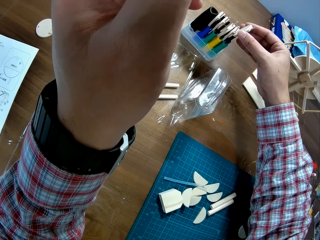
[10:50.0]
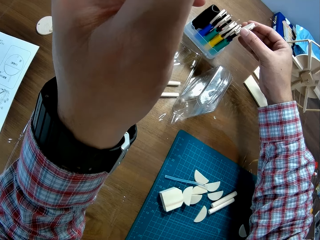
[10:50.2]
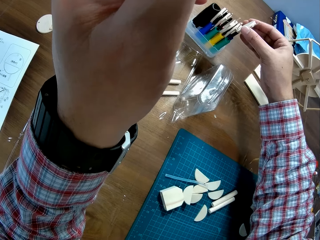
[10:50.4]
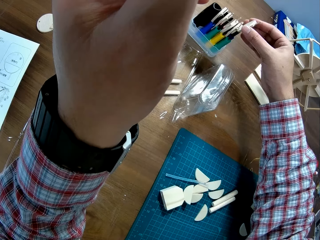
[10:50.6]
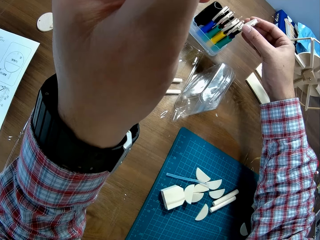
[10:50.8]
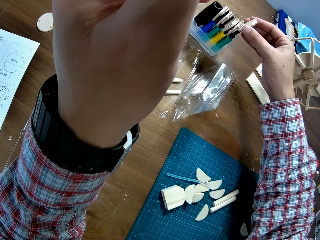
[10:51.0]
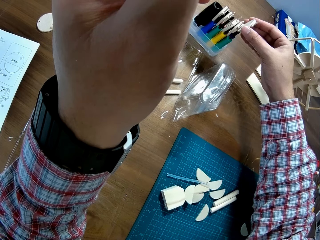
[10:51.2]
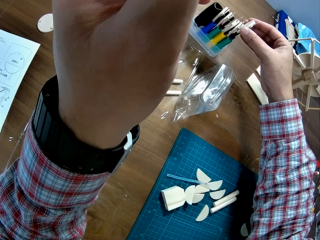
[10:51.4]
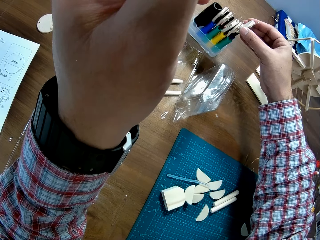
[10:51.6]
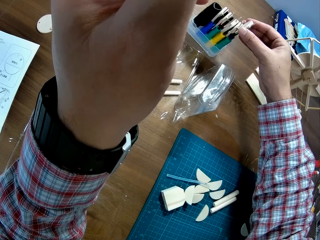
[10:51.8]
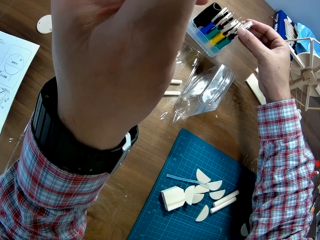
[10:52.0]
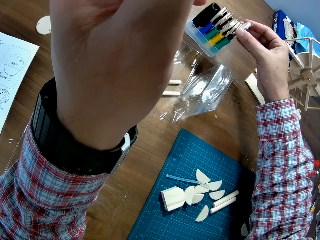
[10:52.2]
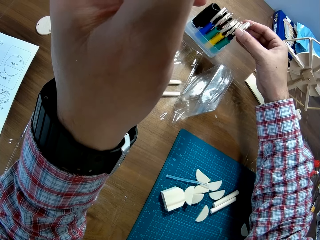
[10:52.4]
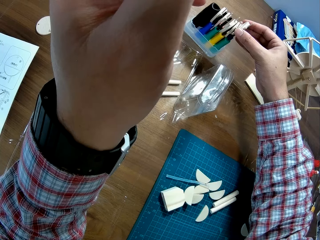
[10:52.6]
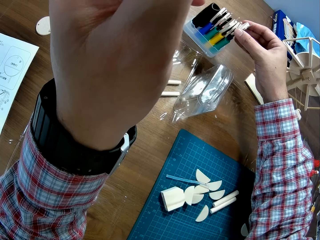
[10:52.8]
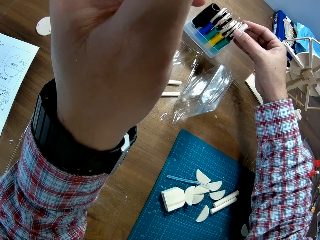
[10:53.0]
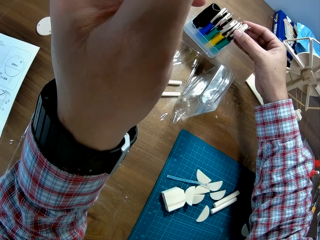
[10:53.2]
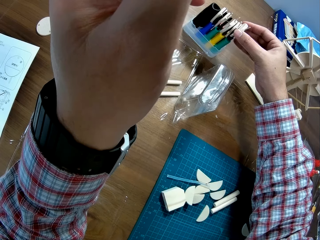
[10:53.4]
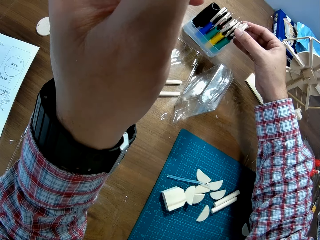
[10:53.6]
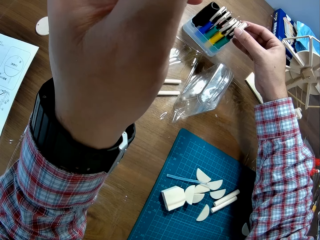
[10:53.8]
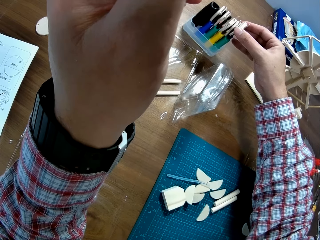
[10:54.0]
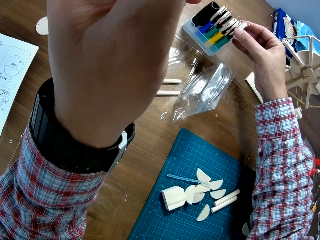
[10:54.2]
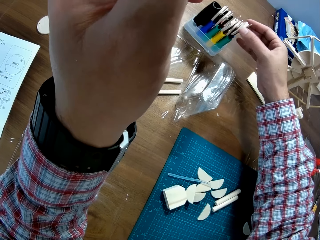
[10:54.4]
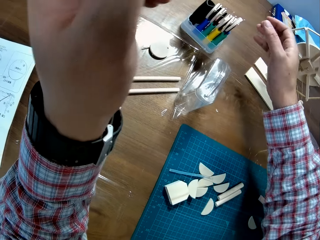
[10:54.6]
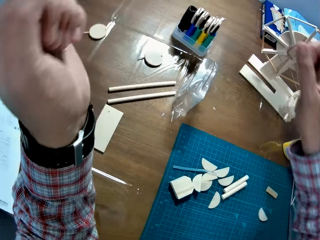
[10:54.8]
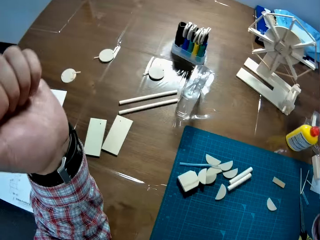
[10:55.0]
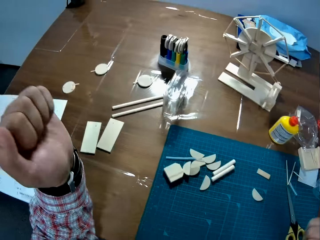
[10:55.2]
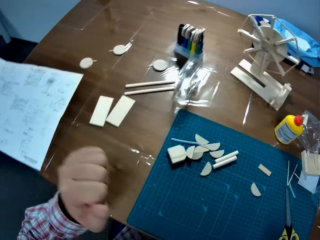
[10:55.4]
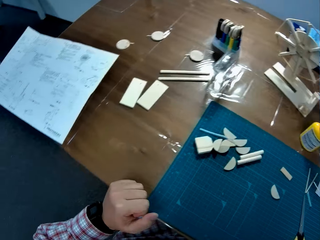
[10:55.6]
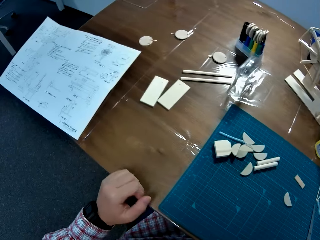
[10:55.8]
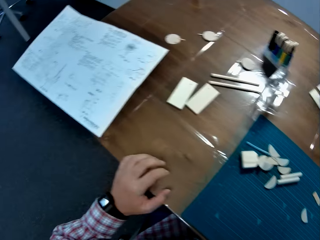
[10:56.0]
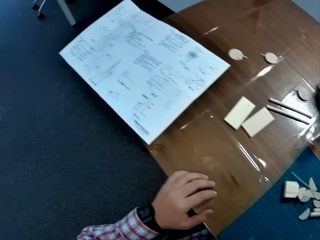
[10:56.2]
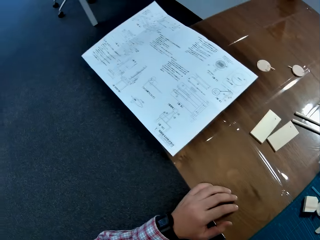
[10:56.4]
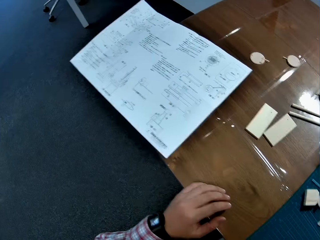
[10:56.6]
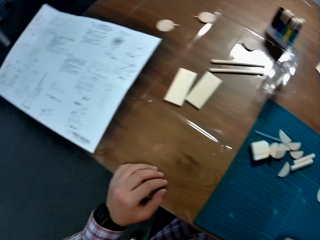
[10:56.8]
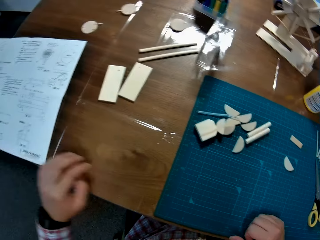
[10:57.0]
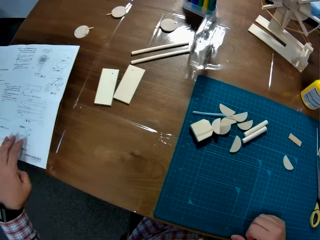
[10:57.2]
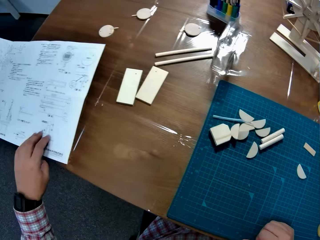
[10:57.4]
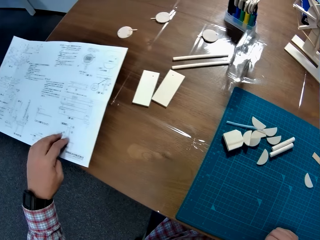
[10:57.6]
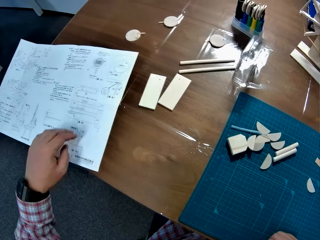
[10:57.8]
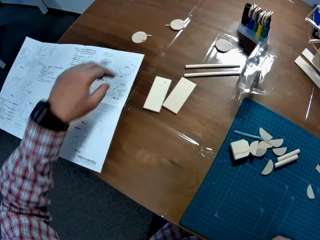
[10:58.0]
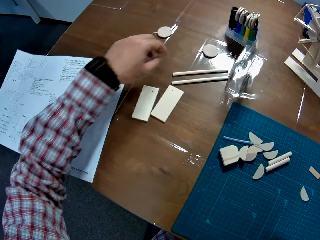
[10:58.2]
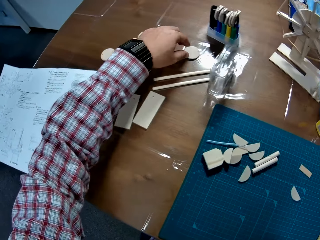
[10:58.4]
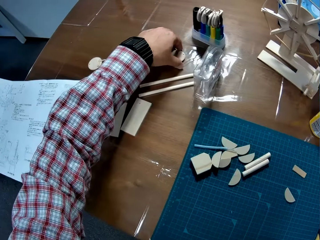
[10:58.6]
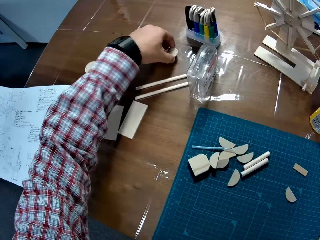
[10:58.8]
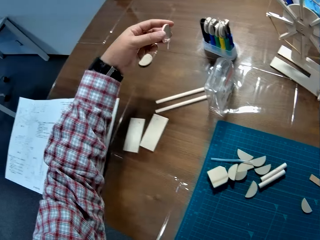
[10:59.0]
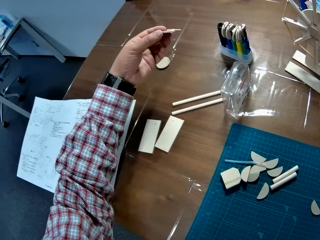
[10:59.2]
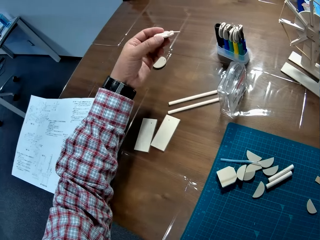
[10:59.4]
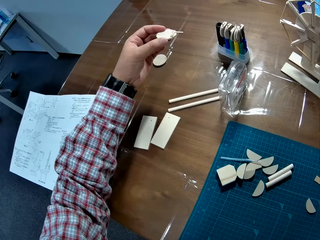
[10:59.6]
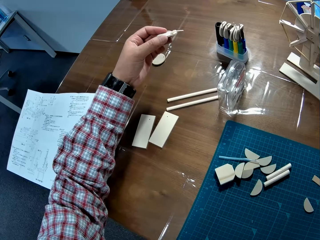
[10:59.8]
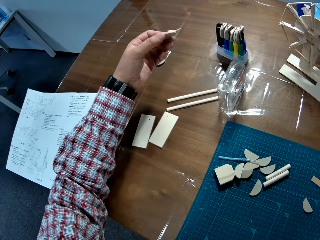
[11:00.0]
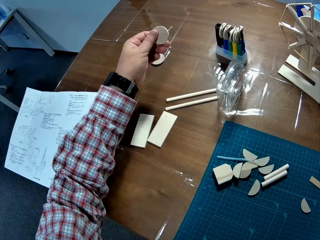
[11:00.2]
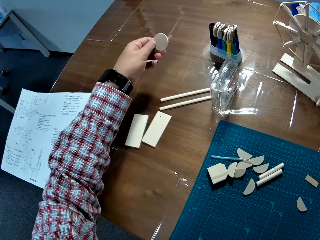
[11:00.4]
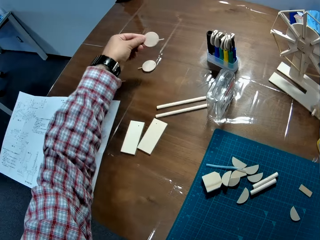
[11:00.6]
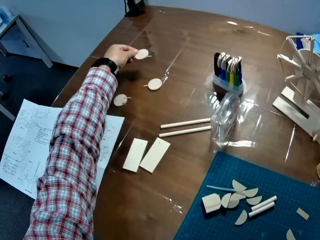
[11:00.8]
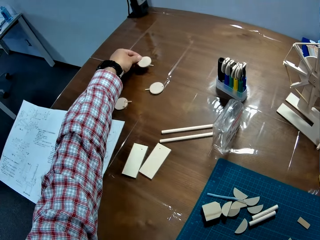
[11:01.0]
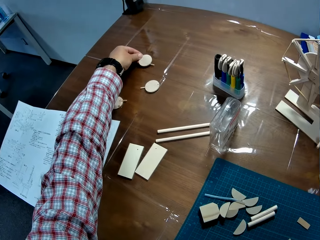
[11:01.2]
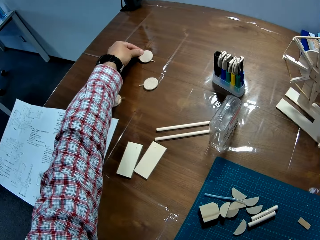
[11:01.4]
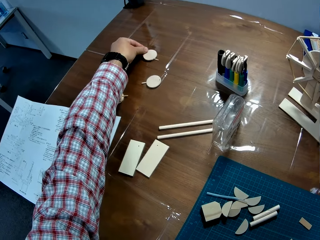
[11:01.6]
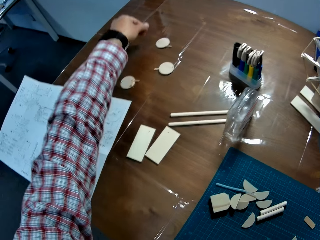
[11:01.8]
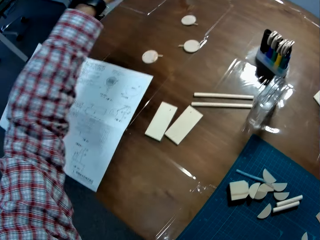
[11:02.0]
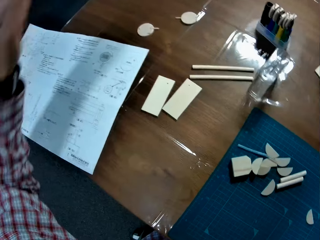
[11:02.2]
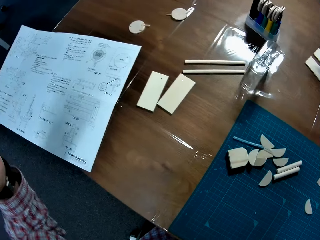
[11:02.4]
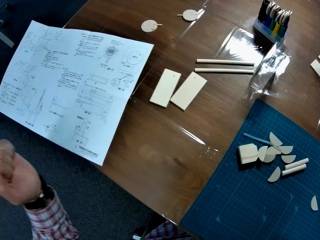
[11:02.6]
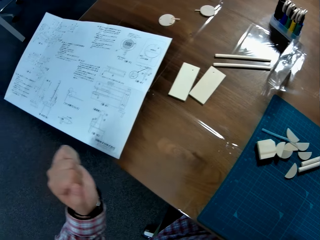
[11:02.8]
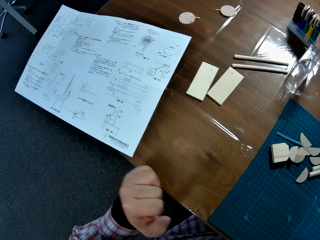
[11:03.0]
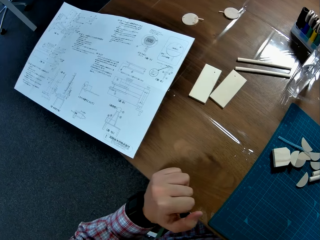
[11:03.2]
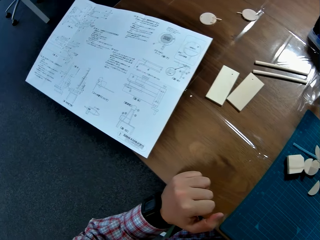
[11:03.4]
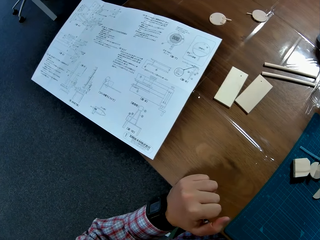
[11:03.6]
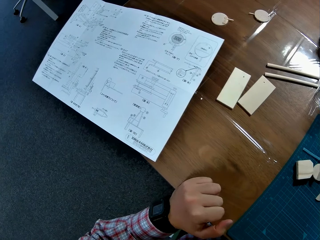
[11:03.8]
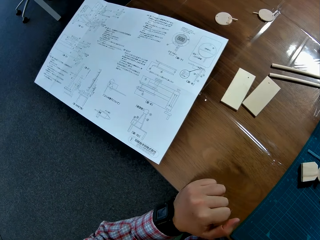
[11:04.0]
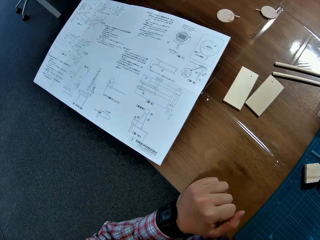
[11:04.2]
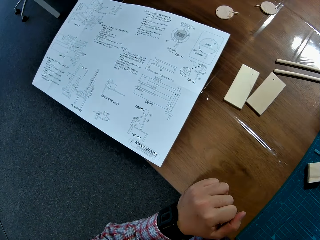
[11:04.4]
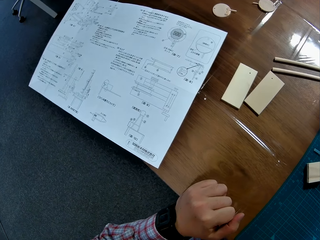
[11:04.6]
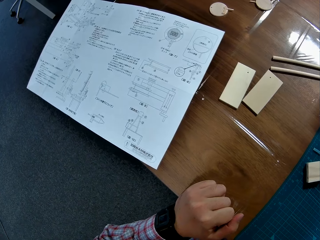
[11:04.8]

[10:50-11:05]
The camera wearer arranges the wooden craft on the other craft materials. They move the manual paper on the table. They pick up the wooden craft from the table. They put the wooden craft on the table.

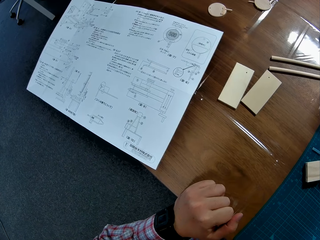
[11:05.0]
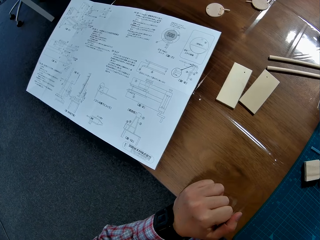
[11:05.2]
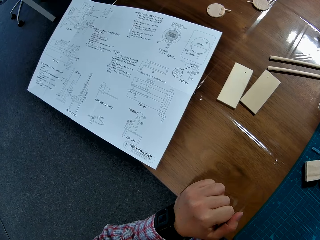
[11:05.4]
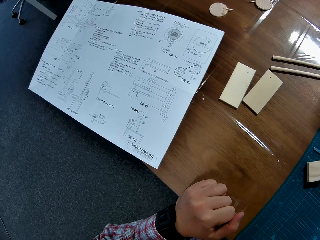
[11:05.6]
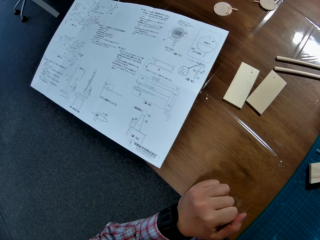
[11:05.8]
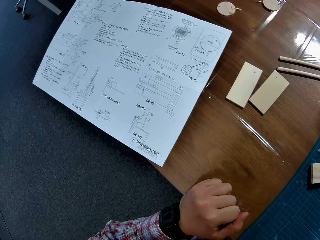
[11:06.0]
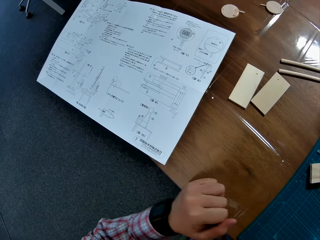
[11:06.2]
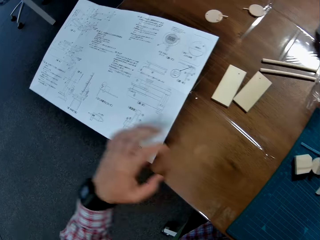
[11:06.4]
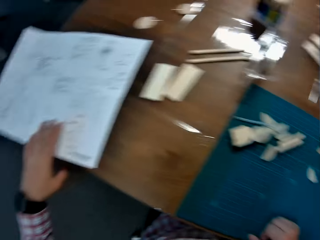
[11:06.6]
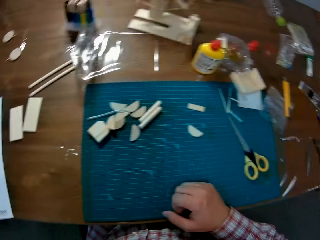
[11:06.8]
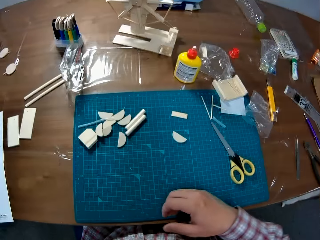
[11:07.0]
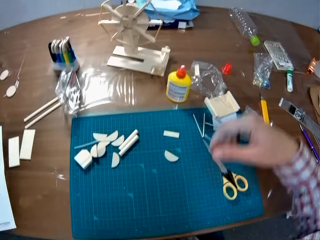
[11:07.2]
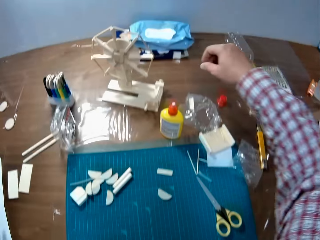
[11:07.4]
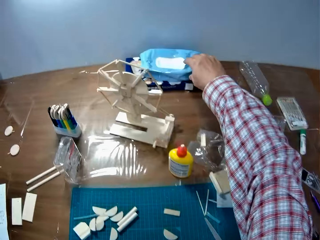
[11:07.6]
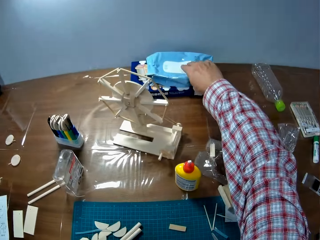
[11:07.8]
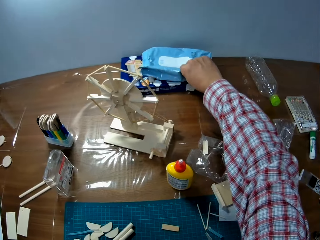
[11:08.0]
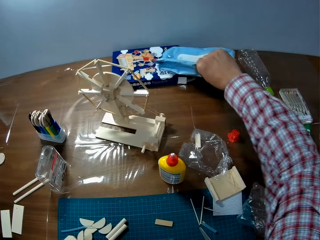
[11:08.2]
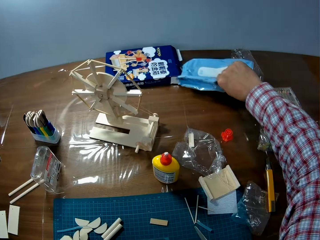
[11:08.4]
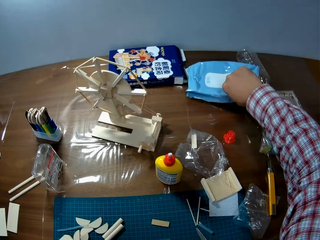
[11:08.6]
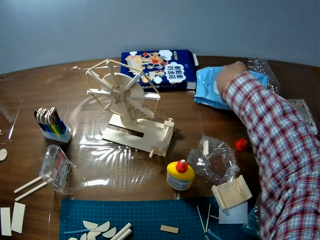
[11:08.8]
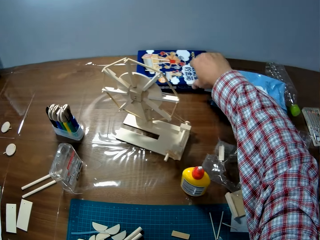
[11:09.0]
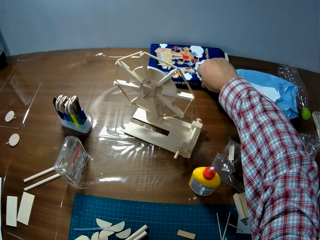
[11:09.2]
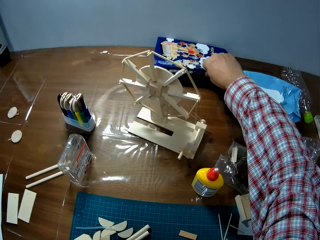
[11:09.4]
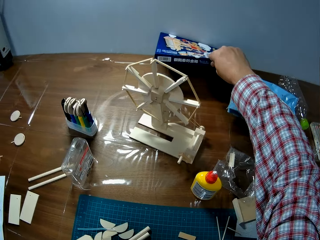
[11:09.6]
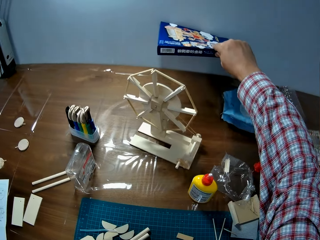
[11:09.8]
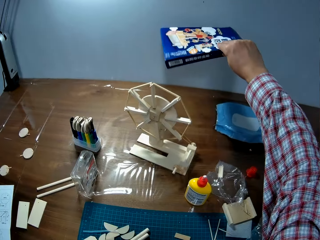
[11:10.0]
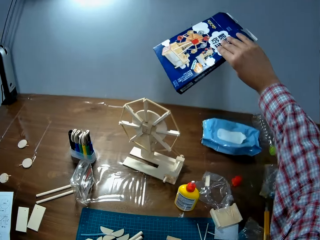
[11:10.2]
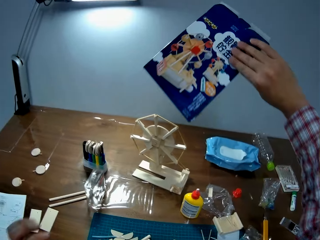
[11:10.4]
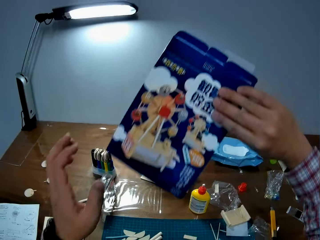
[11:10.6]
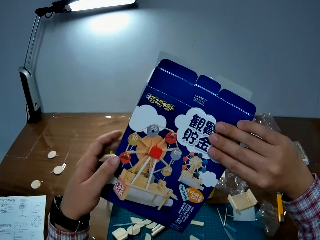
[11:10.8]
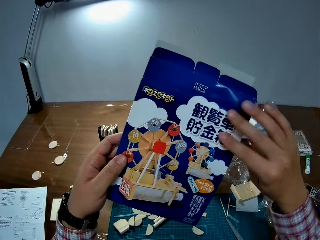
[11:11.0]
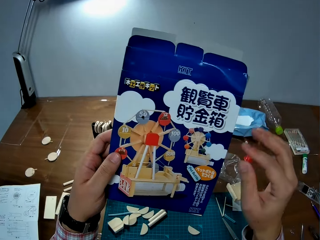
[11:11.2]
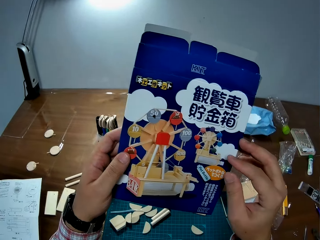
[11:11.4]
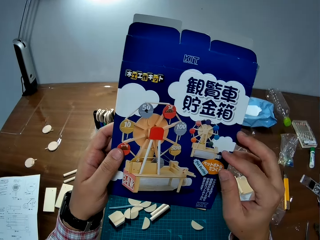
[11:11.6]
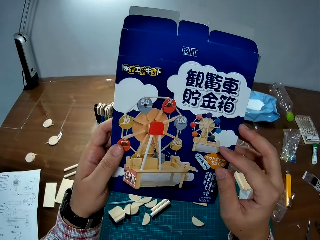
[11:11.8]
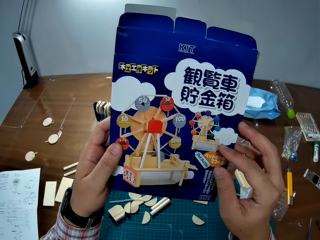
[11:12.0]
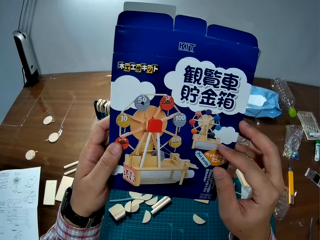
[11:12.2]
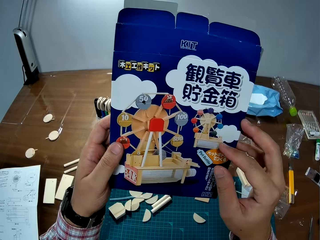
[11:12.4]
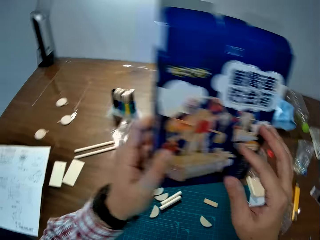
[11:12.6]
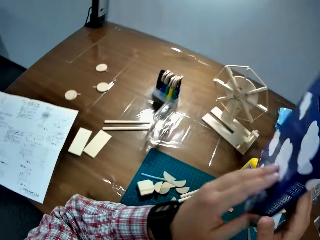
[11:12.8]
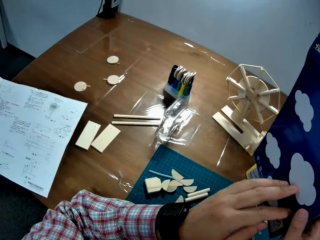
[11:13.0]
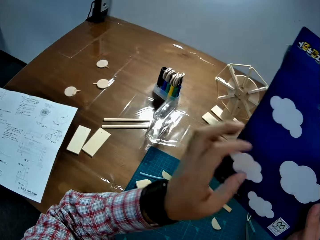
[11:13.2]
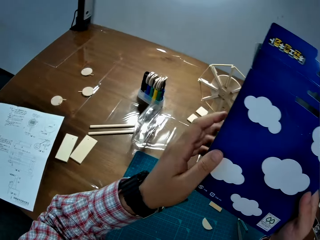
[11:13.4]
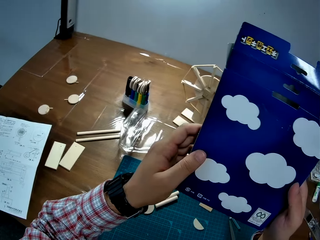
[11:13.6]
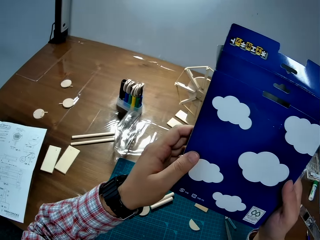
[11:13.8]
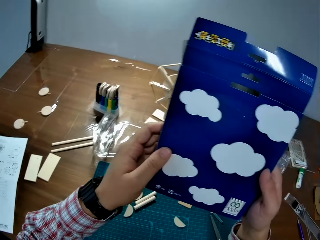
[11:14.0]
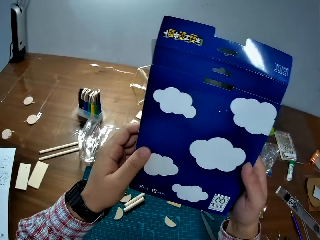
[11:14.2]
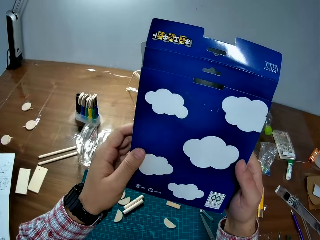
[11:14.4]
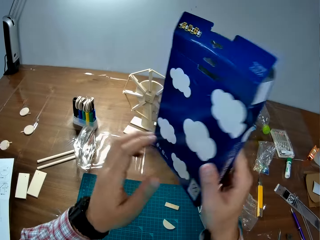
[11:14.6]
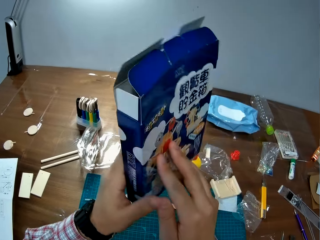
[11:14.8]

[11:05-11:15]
The camera wearer picks the pack of wipes from the box or carton. They put the pack on the table. They pick up the box of Ferris wheel craft. They turn to the back of the carton. They turn to the front of the carton.
